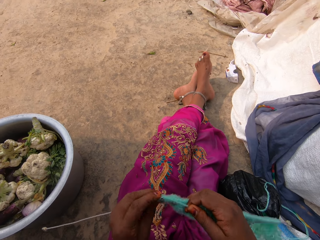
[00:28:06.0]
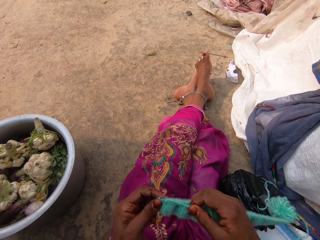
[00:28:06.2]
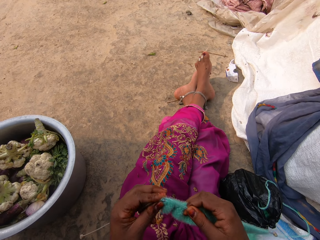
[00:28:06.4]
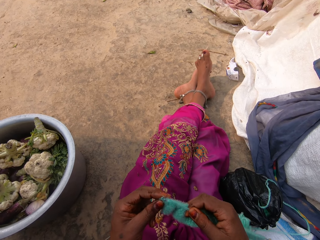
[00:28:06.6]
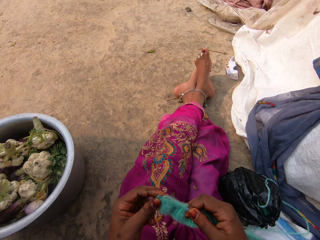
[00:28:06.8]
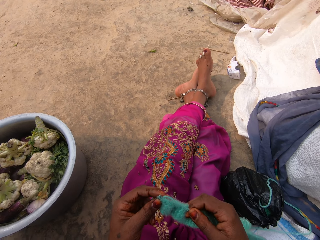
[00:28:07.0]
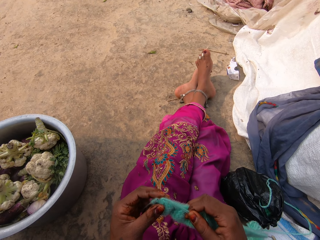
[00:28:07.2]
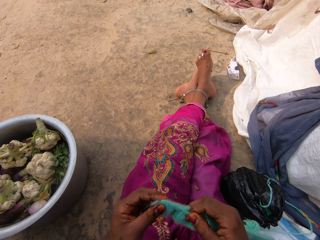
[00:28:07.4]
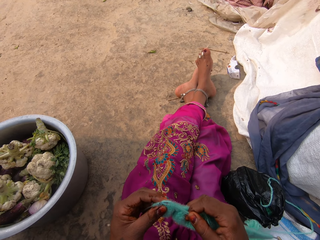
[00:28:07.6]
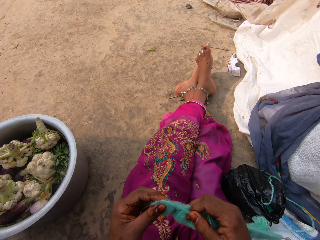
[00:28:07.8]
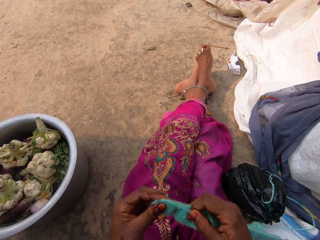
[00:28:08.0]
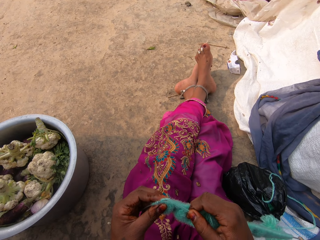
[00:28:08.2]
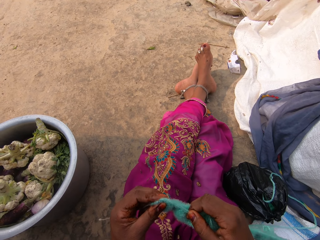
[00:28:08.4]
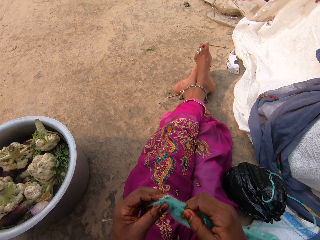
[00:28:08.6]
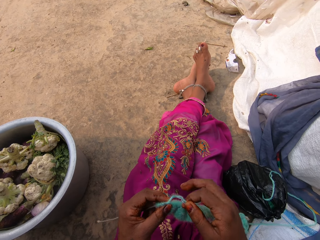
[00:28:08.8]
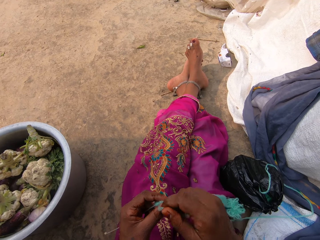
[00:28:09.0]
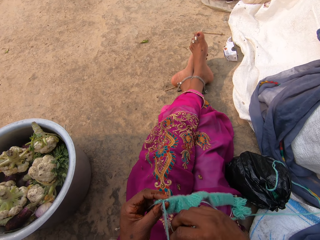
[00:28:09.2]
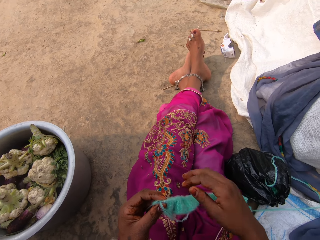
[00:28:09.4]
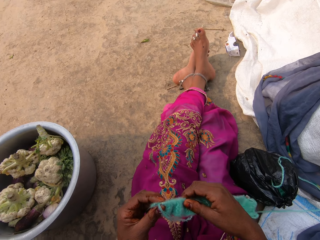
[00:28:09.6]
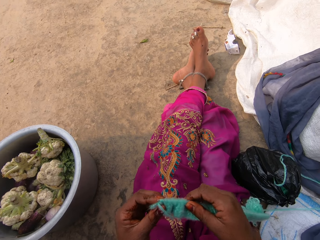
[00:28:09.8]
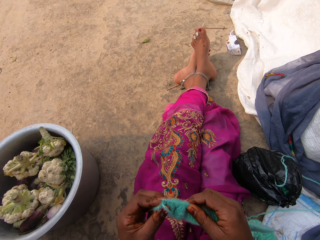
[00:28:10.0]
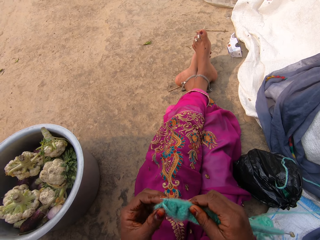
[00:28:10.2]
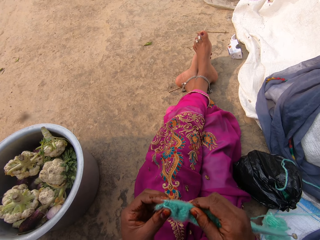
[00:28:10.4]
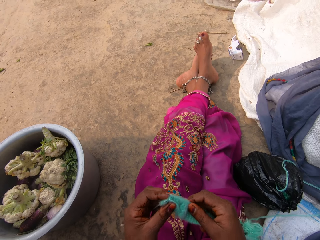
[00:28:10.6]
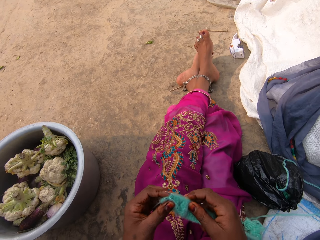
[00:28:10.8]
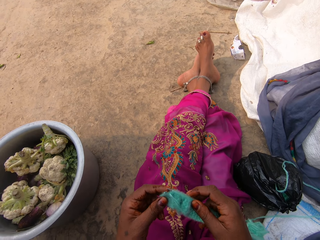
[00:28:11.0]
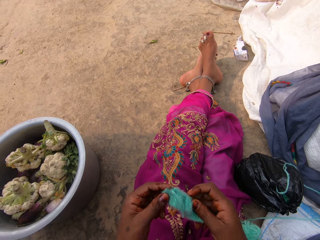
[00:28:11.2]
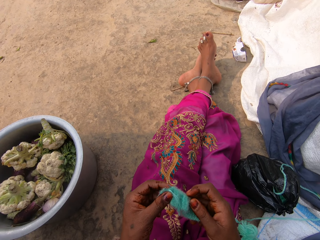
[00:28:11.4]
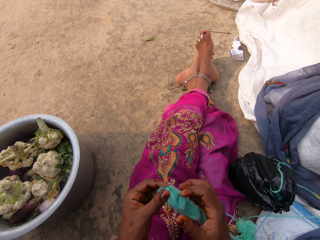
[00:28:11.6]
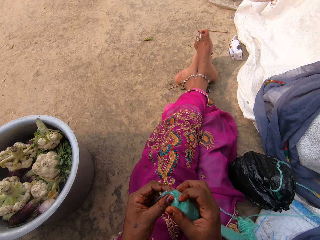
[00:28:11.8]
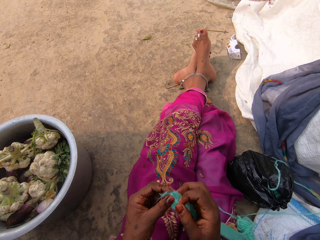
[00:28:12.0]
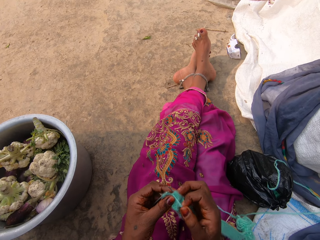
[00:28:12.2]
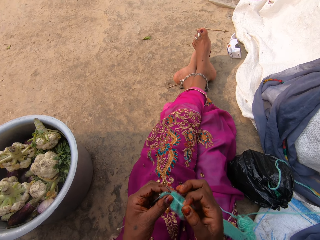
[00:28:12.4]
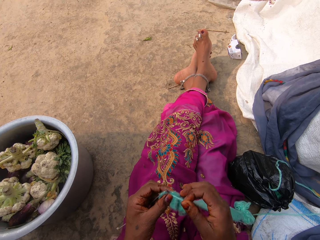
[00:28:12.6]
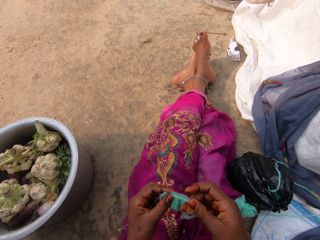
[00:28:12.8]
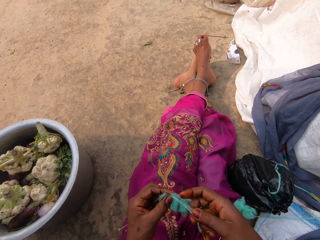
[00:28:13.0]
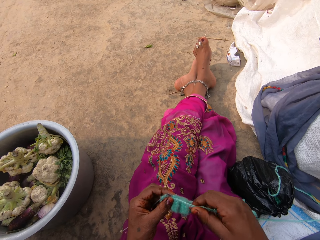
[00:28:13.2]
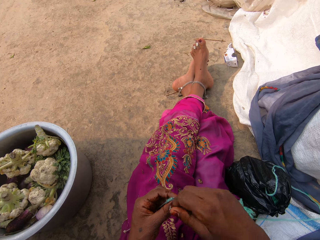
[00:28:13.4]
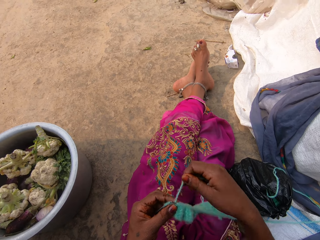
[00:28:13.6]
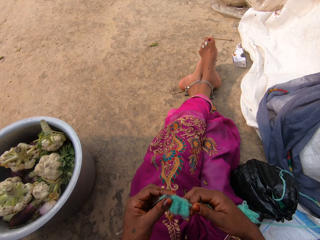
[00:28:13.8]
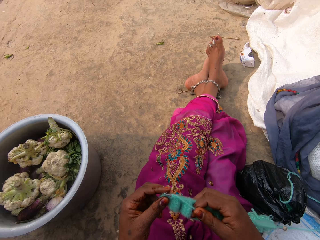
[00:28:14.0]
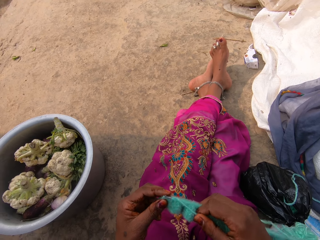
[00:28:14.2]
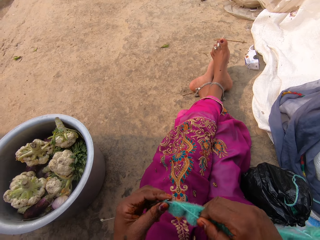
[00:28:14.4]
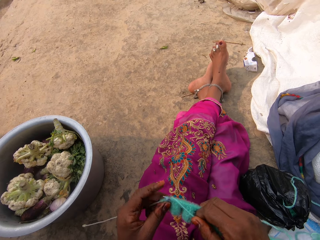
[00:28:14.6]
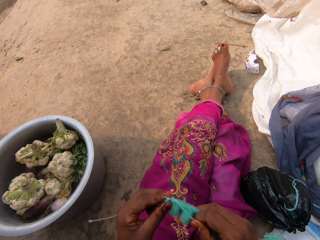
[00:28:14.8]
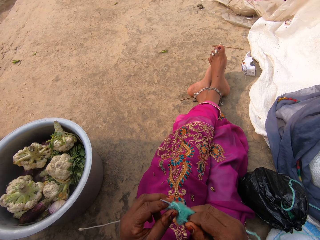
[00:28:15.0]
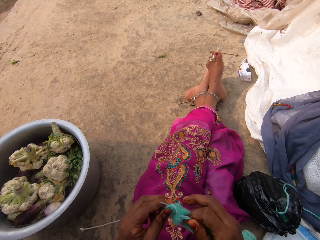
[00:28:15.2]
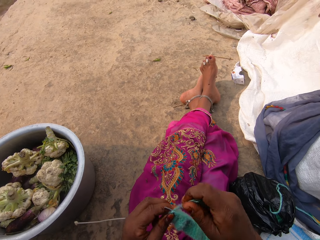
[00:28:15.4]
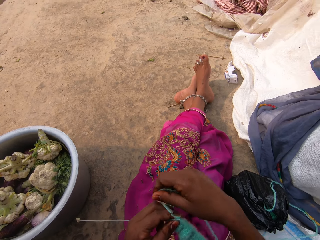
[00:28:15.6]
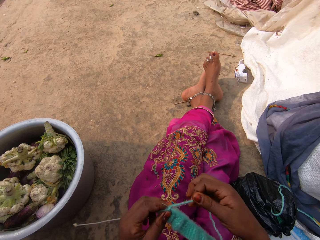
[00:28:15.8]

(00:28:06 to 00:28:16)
The camera wearer holds the fabric. They hold the thread.

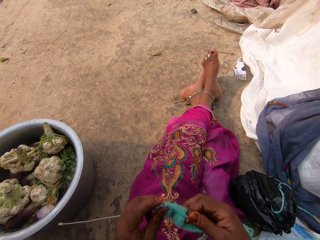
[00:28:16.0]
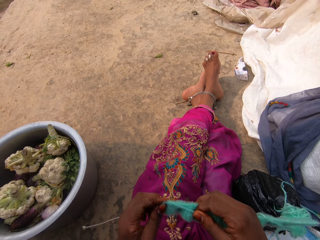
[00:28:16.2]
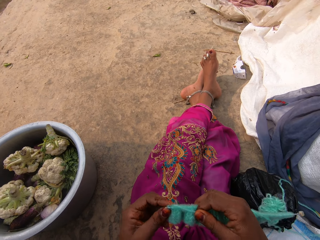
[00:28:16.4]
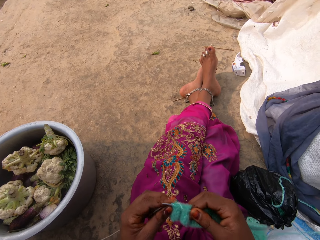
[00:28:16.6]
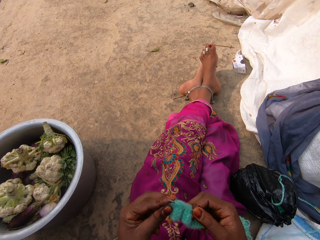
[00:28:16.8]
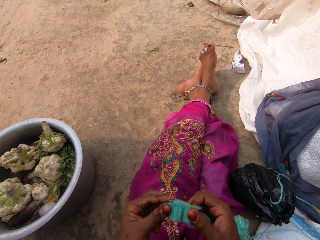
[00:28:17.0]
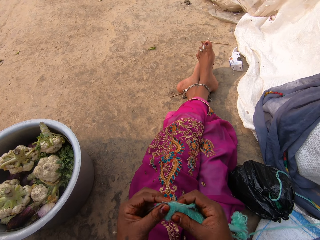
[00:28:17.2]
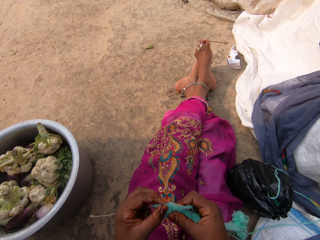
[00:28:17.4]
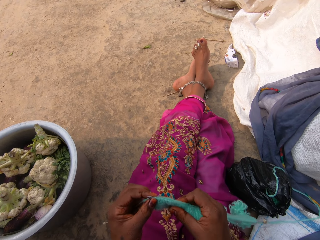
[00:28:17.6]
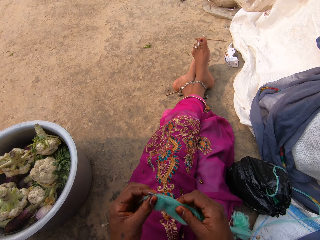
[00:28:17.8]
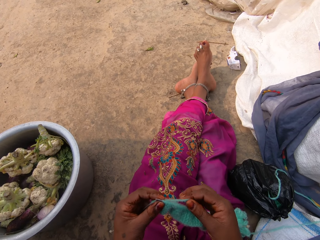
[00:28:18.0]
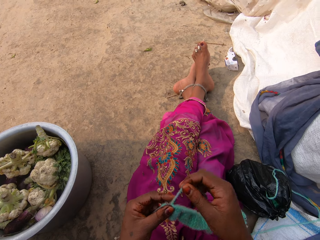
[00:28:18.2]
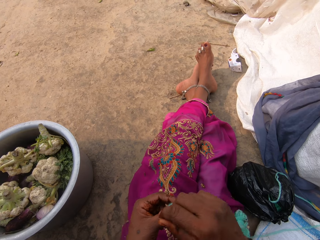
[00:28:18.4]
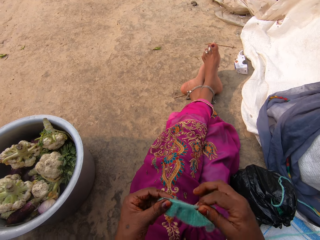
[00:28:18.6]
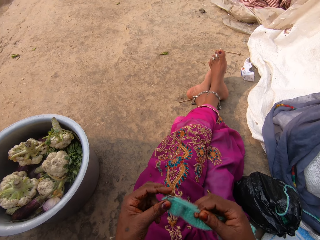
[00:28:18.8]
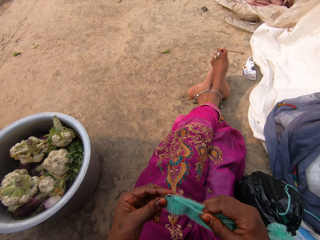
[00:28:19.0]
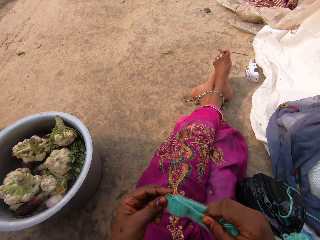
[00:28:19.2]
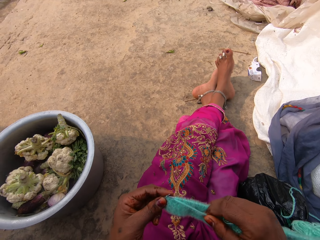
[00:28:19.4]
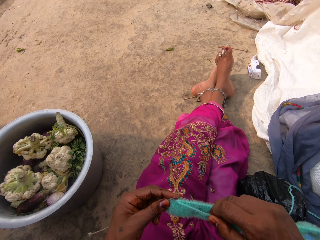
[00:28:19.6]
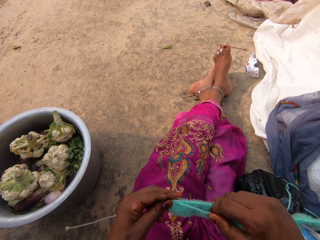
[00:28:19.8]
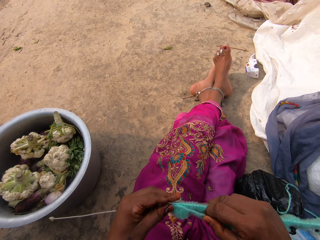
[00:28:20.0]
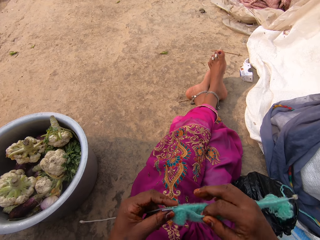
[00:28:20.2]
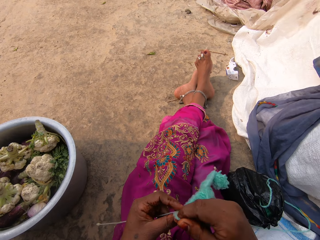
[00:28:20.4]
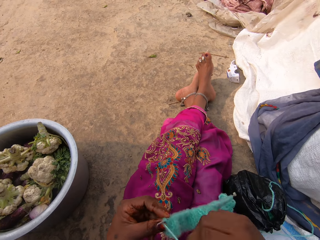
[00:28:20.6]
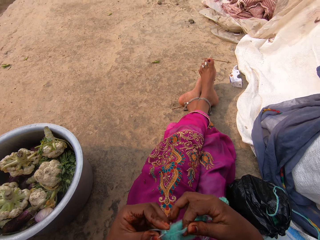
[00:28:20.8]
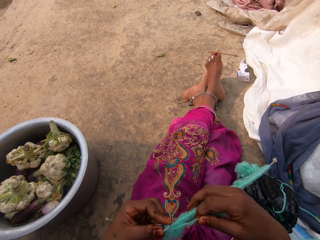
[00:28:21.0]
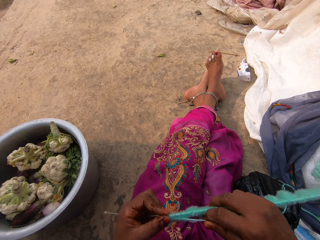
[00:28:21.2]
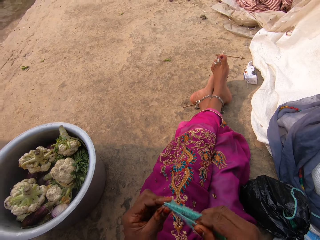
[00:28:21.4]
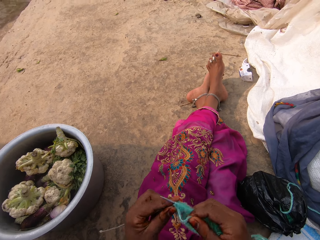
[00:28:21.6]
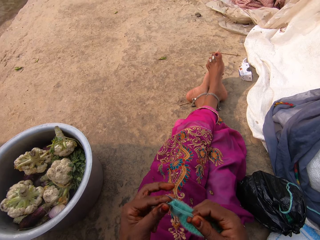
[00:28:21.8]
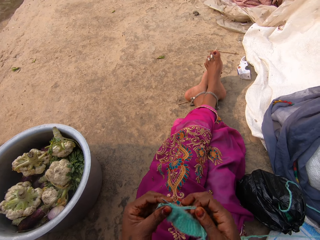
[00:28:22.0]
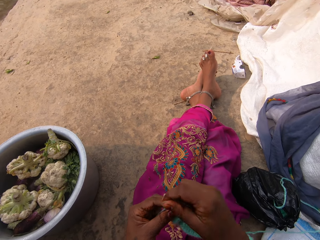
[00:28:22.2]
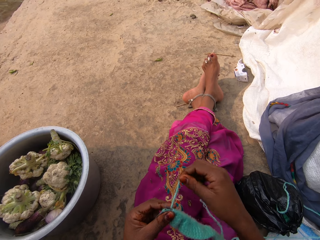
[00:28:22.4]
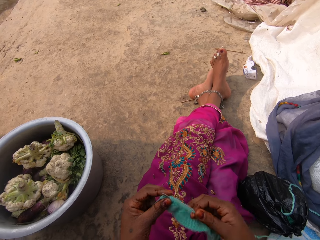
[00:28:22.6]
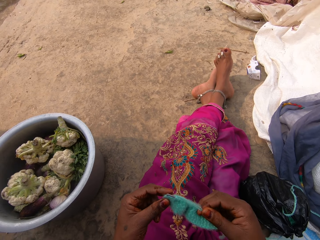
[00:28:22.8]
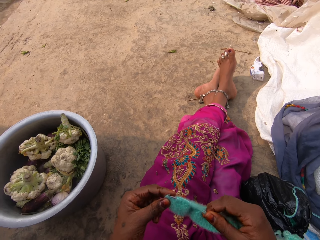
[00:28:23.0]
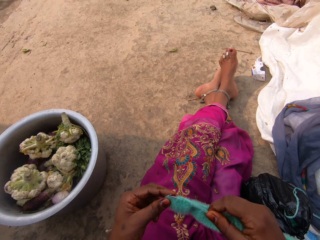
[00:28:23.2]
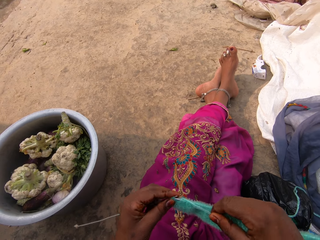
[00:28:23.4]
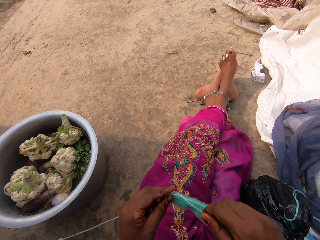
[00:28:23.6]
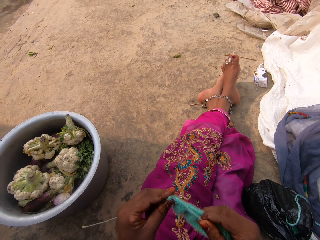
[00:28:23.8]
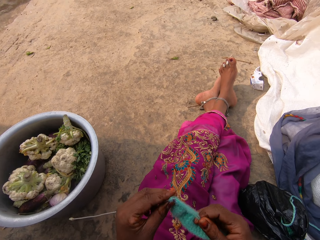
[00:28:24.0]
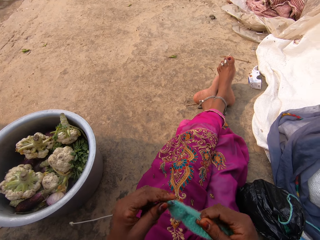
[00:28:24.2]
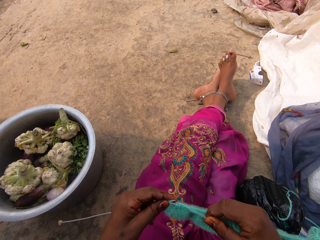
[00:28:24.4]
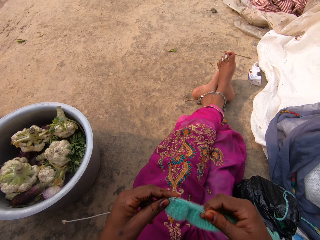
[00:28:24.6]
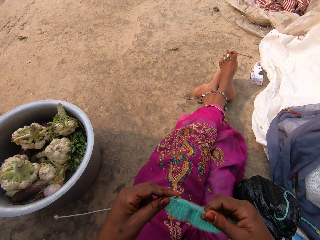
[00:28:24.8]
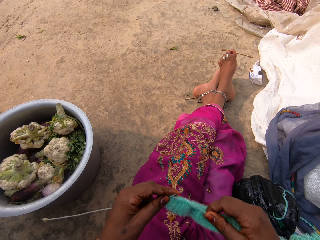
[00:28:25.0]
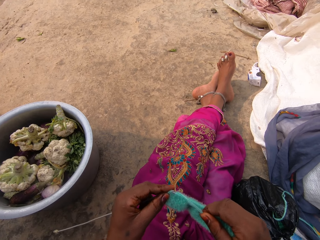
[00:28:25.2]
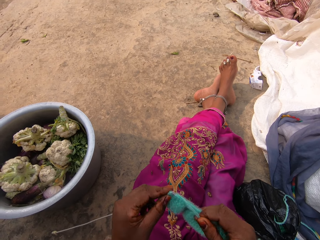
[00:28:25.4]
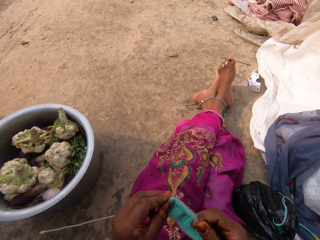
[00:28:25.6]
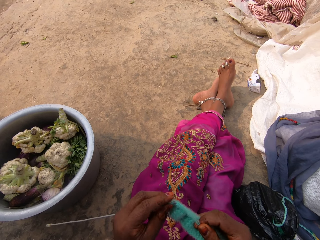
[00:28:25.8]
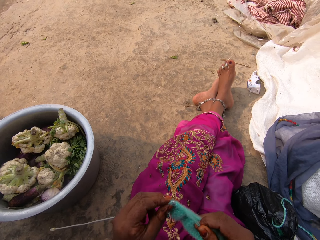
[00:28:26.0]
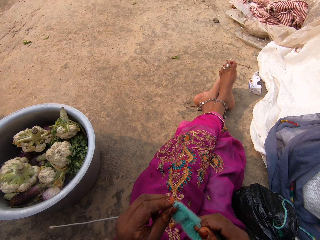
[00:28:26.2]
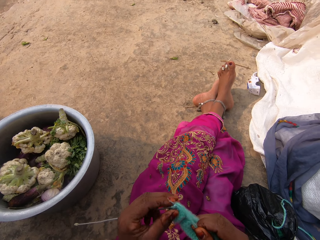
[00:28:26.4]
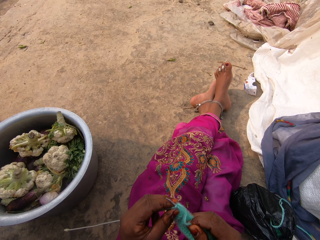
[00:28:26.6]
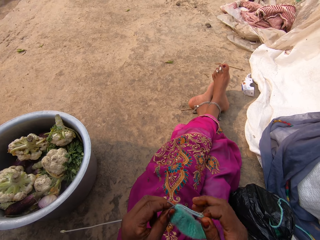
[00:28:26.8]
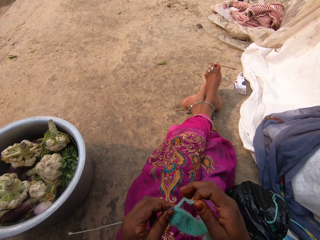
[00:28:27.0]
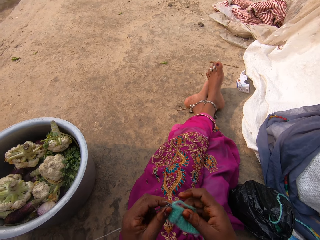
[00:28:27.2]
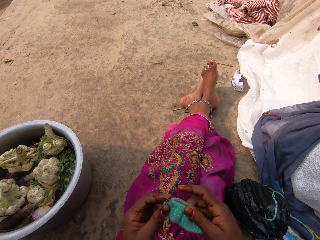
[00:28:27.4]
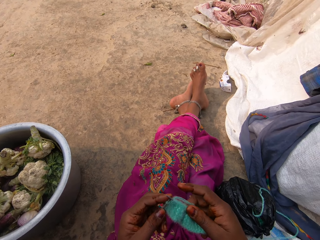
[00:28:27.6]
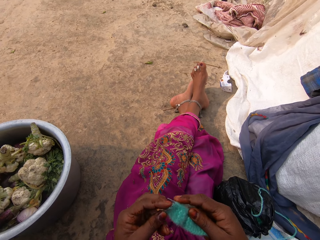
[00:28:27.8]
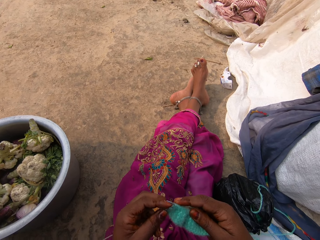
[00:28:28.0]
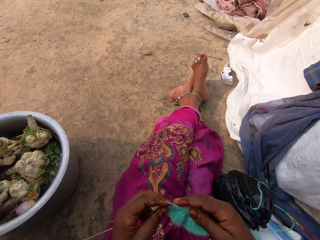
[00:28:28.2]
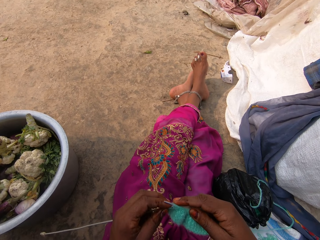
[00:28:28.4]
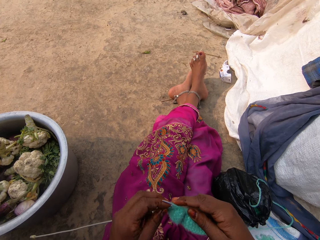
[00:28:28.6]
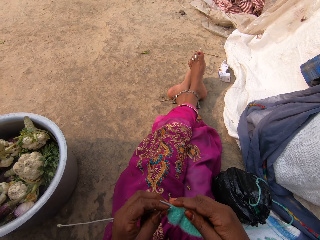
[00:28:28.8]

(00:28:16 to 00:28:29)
The camera wearer holds the fabric with her right hand. She knits the fabric. She knits the fabric again.
